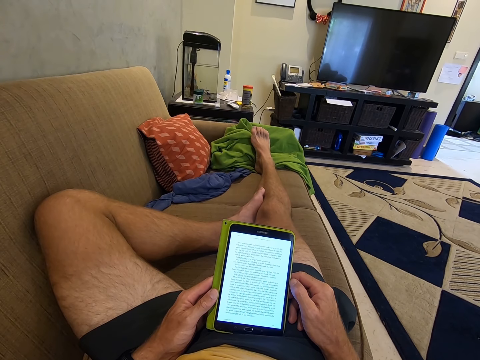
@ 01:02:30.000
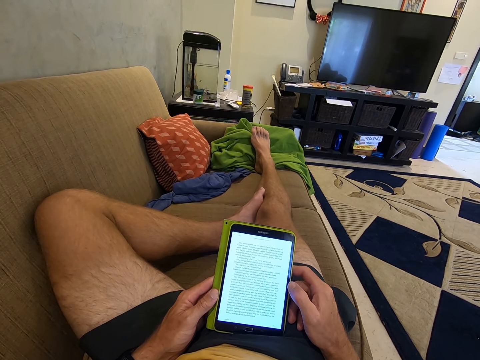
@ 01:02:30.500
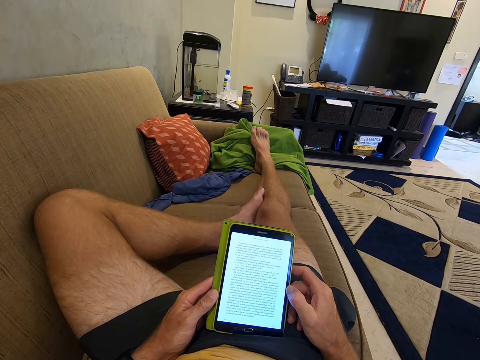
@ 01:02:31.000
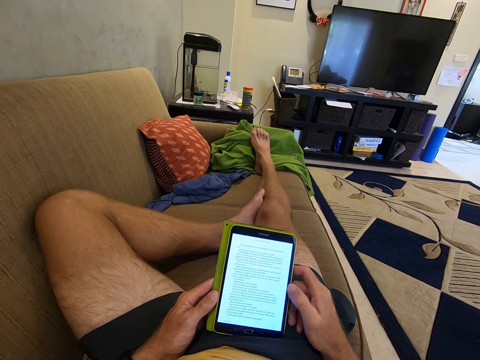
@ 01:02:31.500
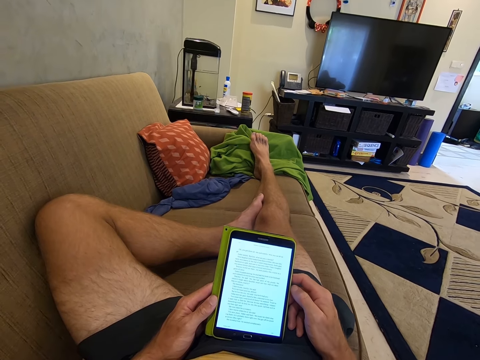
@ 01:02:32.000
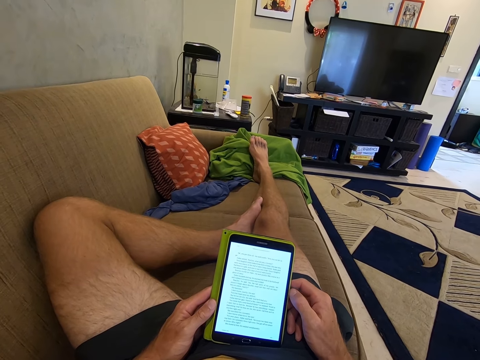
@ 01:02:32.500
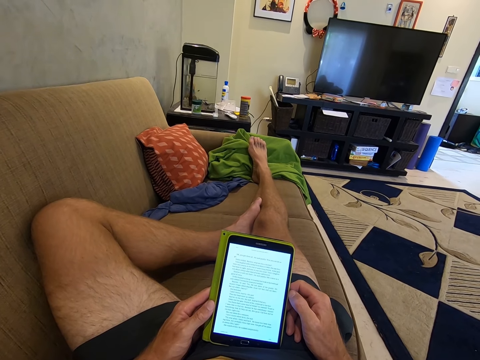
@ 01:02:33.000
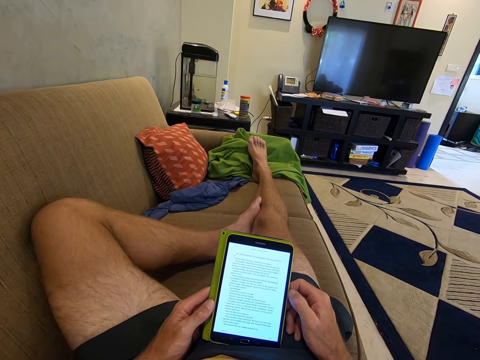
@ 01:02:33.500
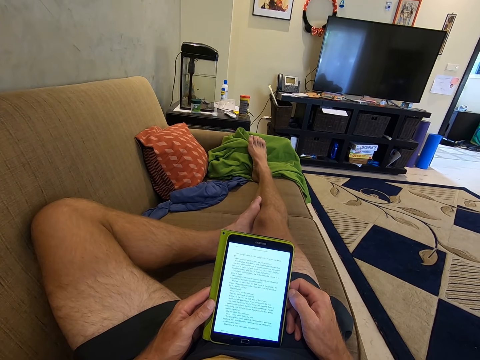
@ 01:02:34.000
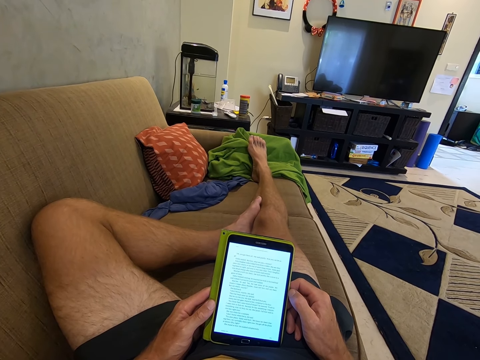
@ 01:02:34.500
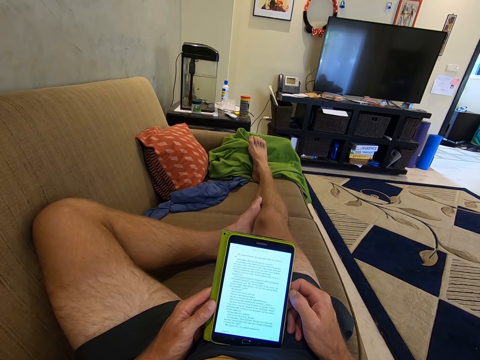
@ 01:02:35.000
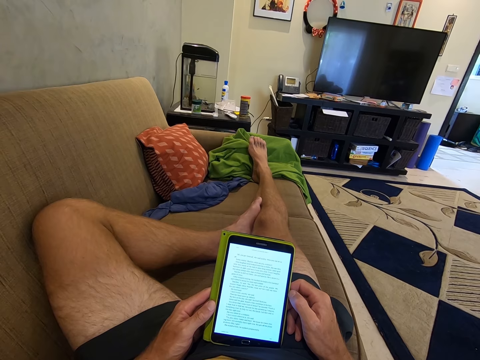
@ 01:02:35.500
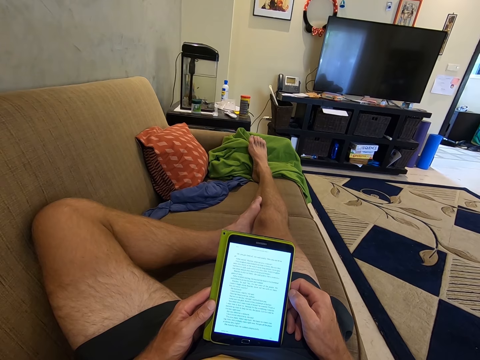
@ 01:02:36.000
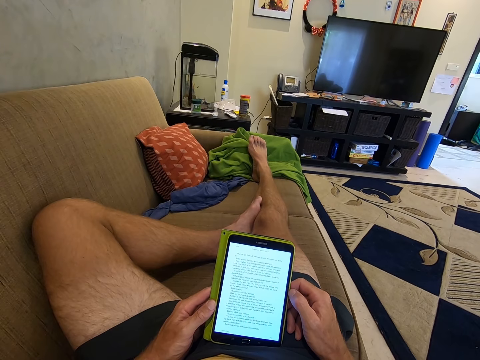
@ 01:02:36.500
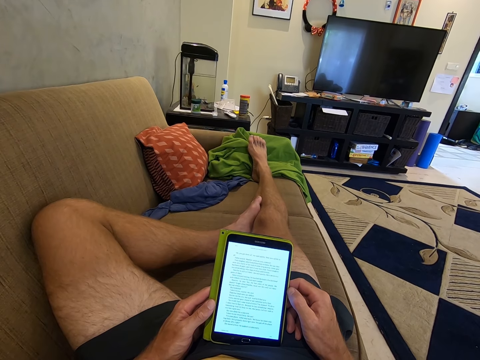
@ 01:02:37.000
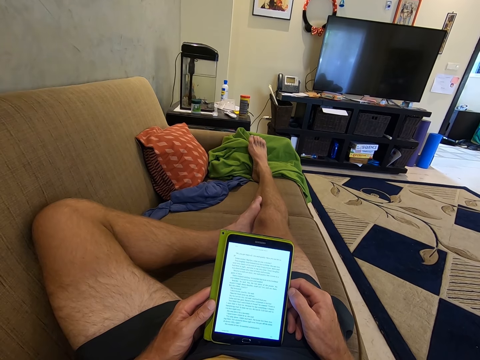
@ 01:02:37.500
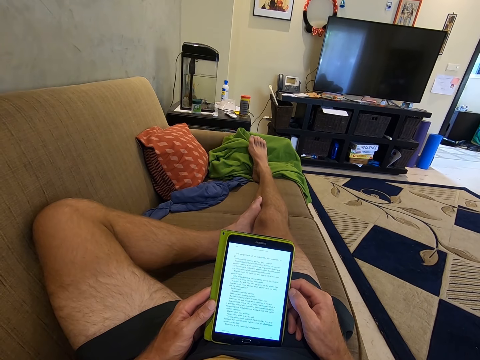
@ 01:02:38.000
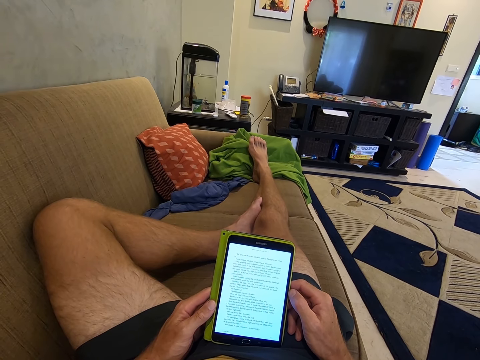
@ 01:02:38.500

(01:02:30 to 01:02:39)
The camera wearer scrolls the phone with a finger. They hold the phone with both hands. They read the writings on the phone.

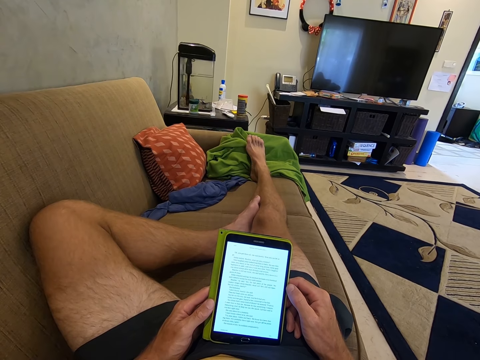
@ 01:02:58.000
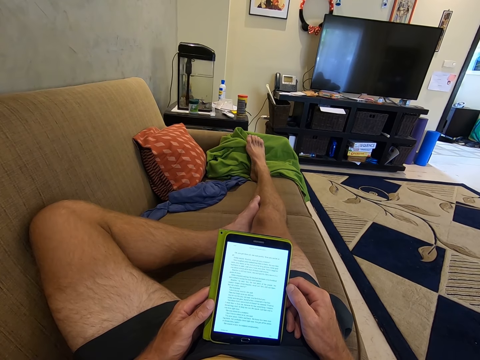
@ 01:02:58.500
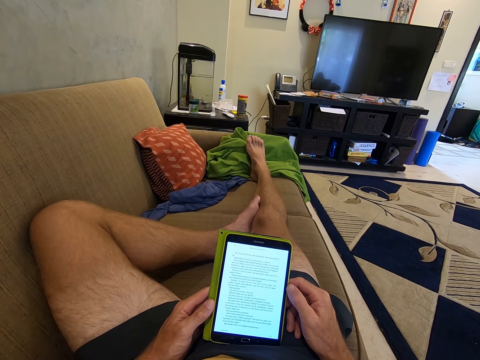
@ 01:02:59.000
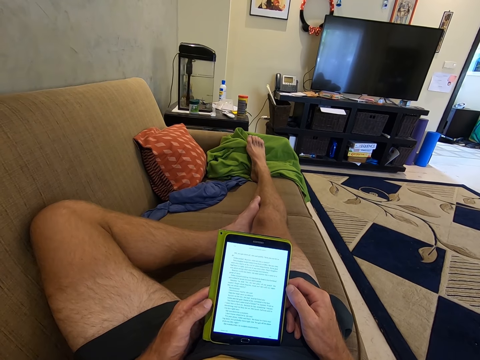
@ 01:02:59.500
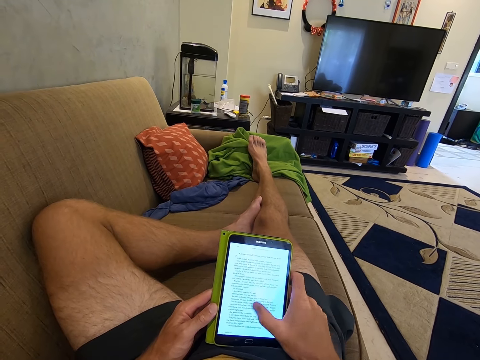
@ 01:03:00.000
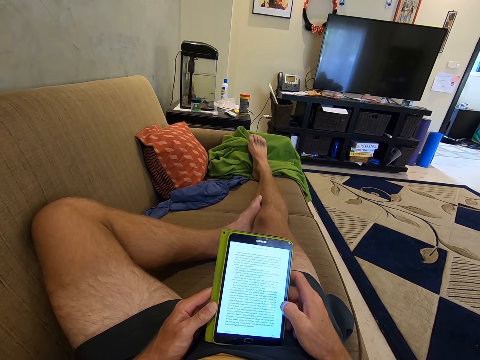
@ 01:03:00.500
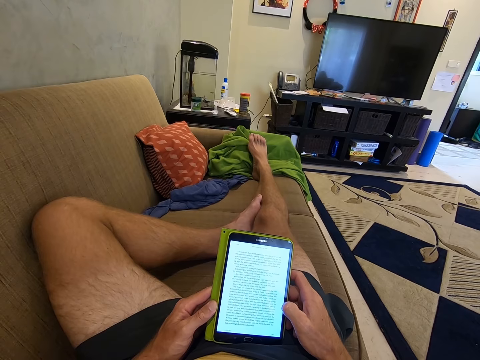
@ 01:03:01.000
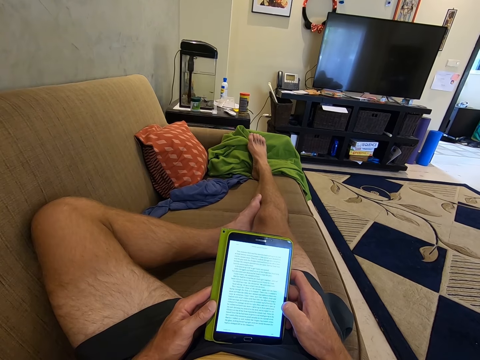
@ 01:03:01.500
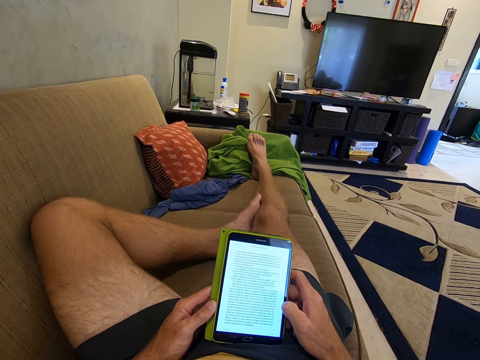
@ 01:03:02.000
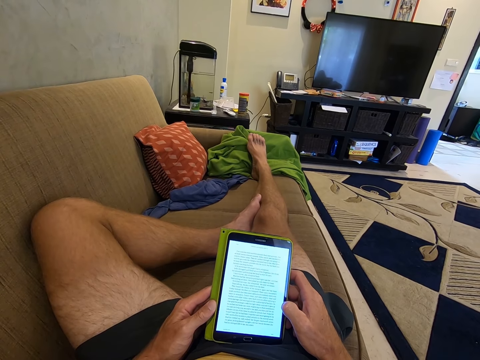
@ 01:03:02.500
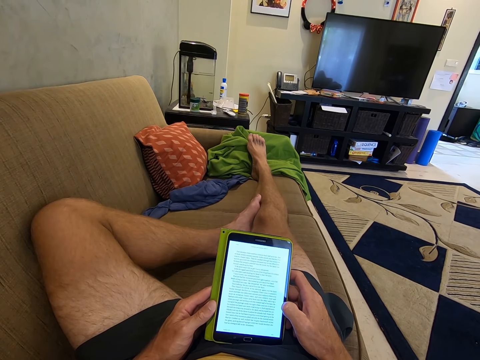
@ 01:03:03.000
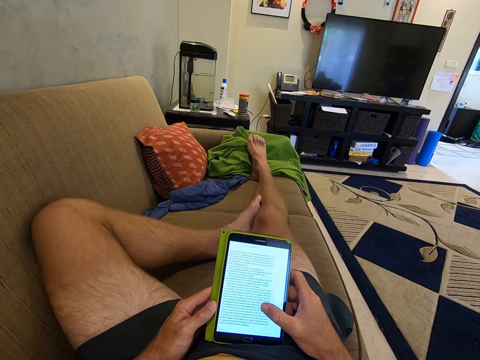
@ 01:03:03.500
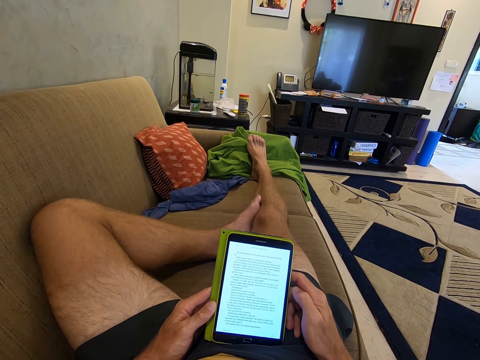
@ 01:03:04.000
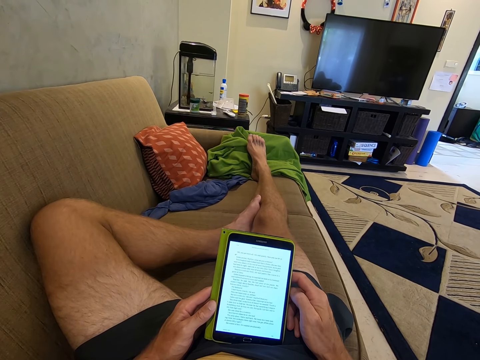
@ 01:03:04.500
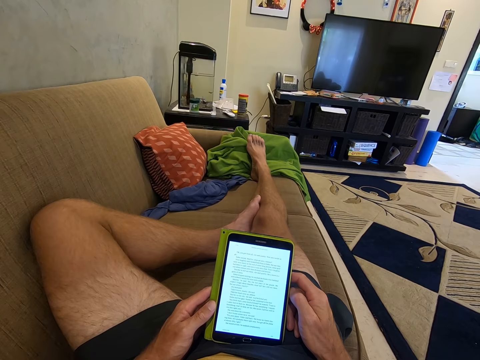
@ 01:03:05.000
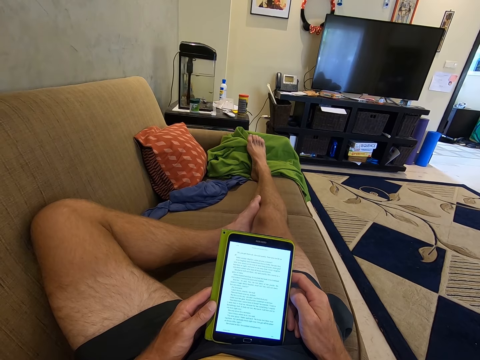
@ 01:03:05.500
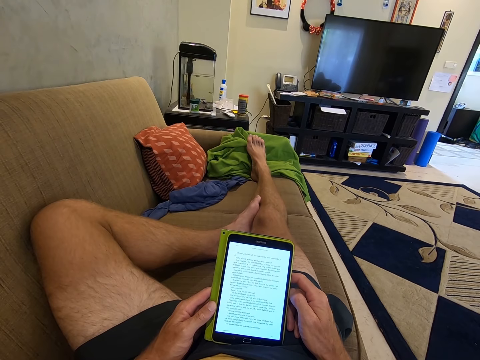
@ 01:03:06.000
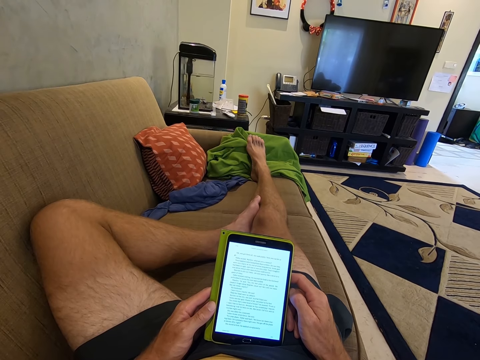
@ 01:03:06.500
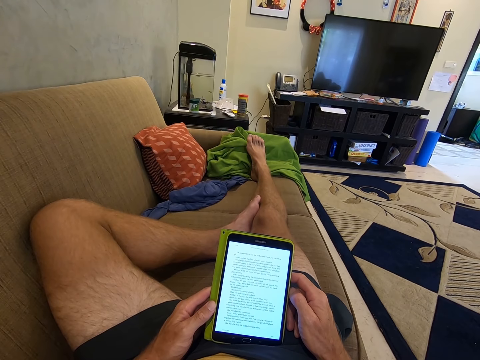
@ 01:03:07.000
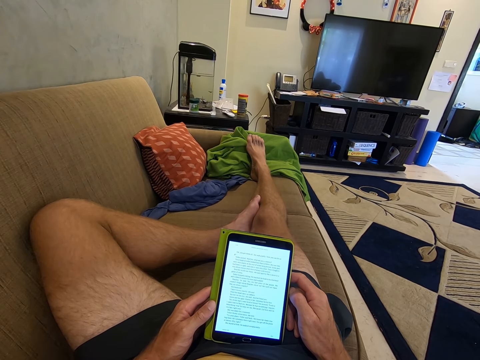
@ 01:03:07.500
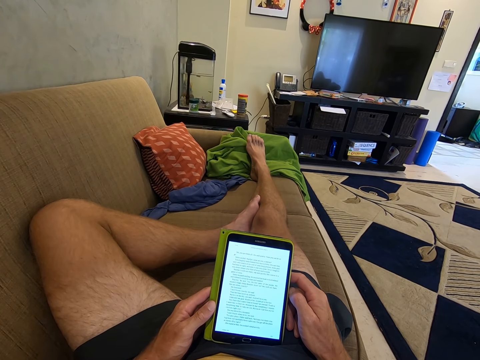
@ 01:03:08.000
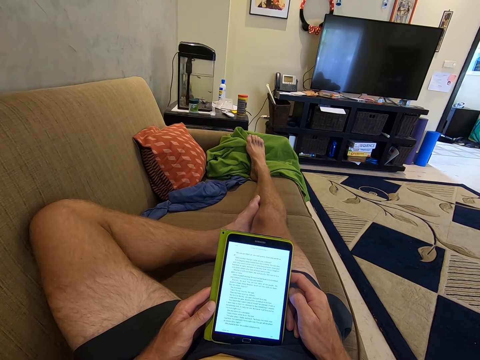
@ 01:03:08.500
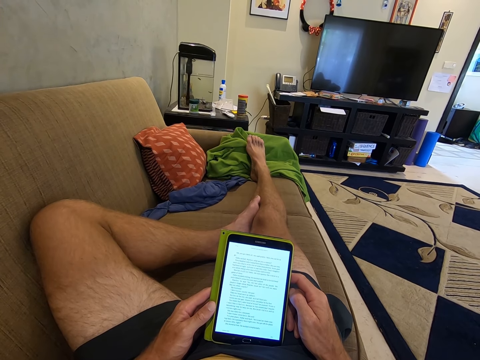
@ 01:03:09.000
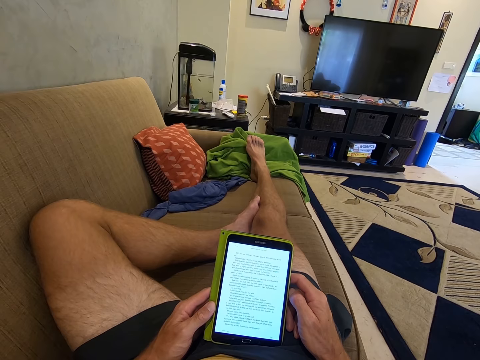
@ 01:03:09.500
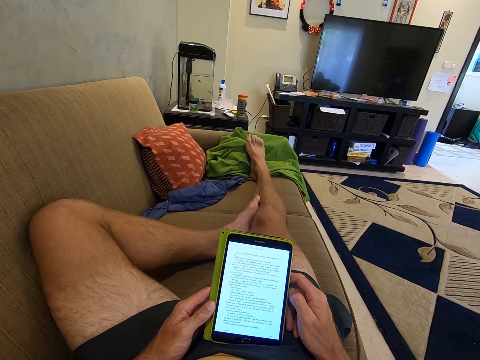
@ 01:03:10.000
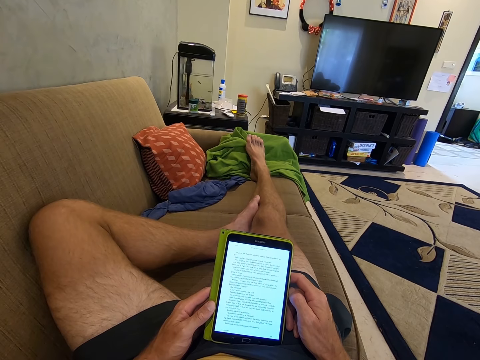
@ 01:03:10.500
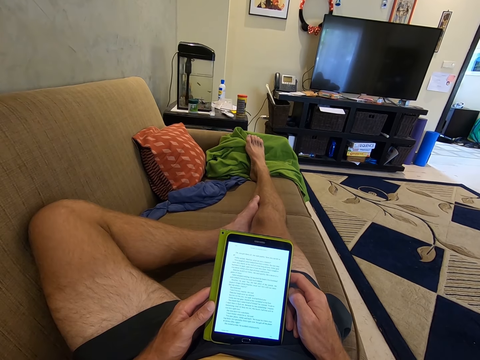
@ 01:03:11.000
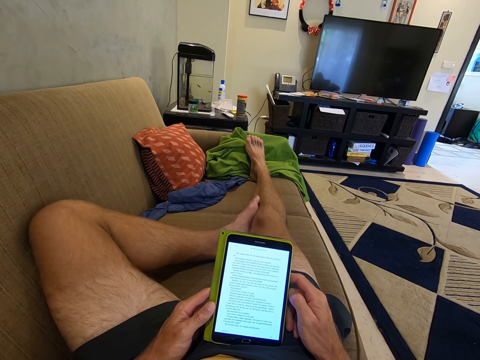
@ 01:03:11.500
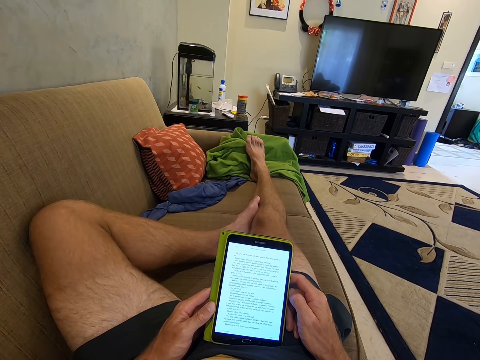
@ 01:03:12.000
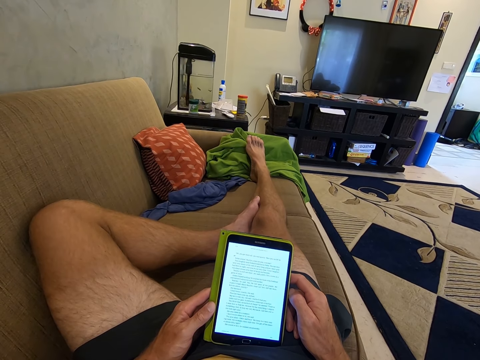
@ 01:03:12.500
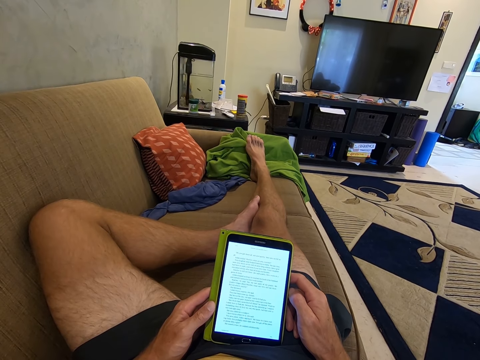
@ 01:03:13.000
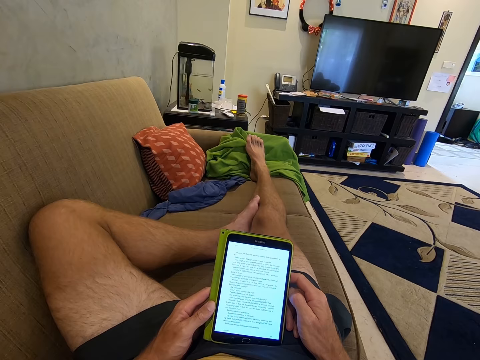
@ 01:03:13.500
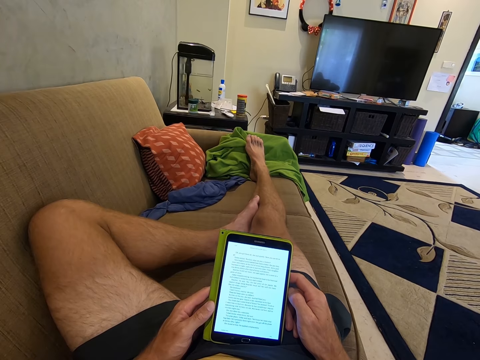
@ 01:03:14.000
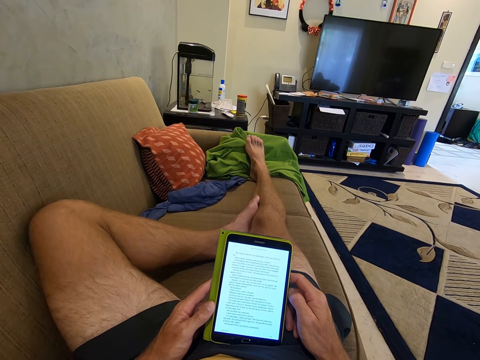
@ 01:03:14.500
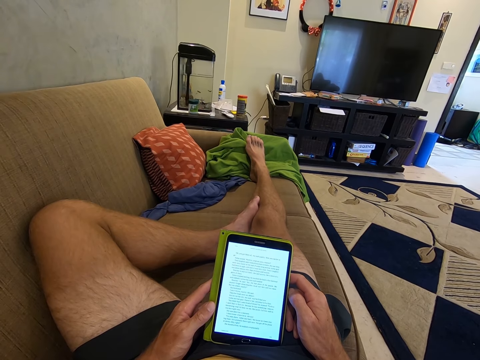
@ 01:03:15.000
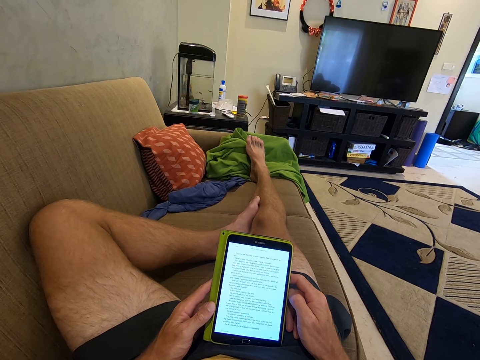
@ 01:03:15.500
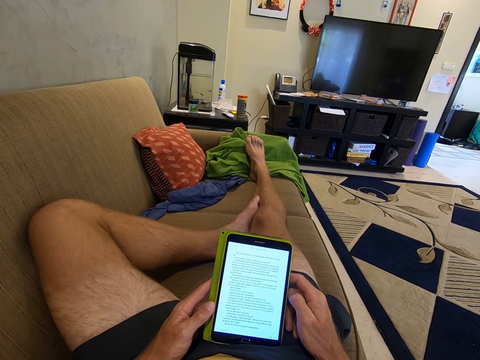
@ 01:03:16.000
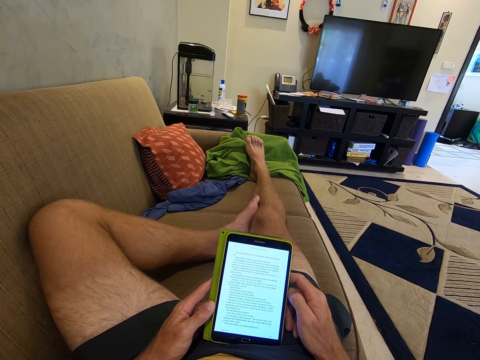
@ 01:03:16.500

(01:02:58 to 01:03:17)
The camera wearer scrolls the phone with a finger. They read from the phone. They hold the phone with both hands. They scroll the phone with a finger. They read the writings on the phone.
